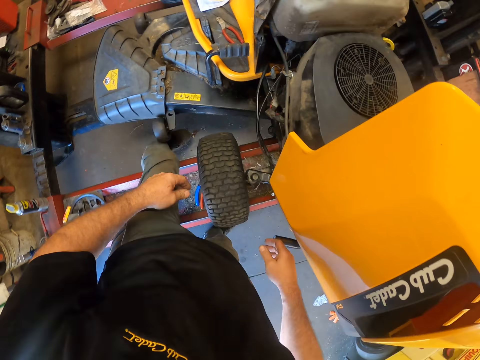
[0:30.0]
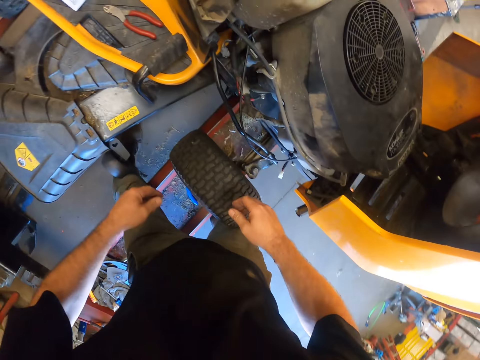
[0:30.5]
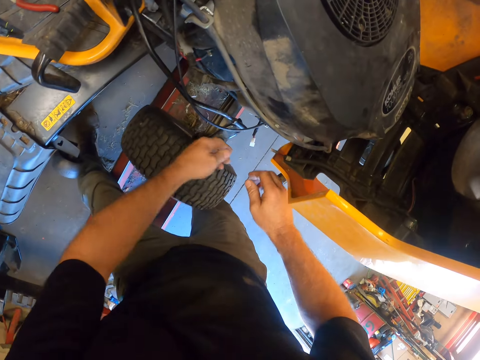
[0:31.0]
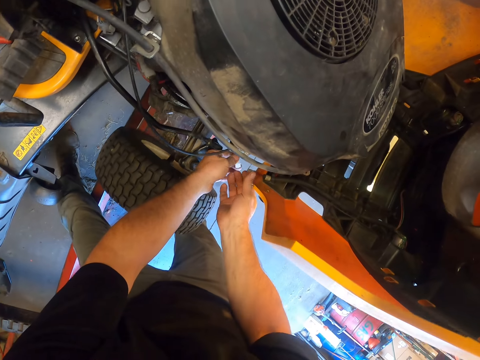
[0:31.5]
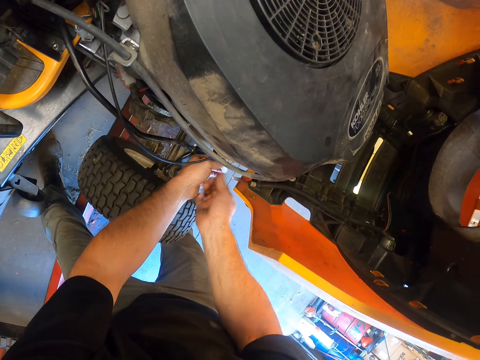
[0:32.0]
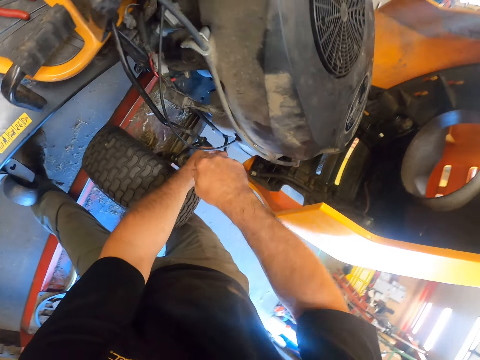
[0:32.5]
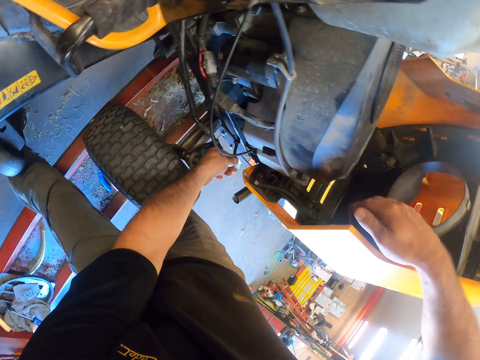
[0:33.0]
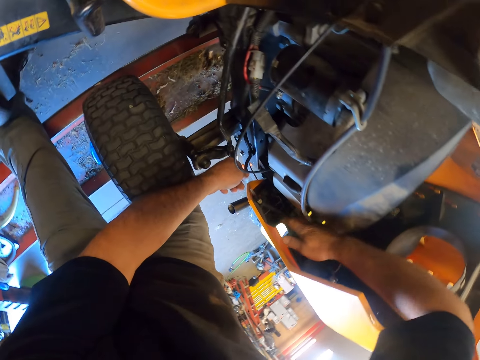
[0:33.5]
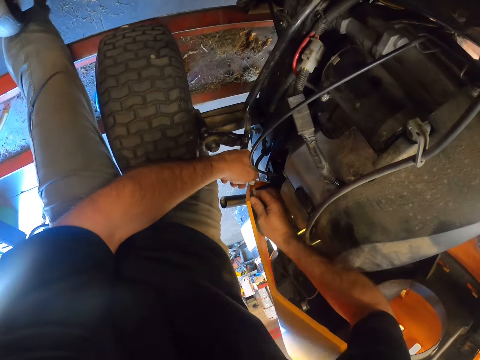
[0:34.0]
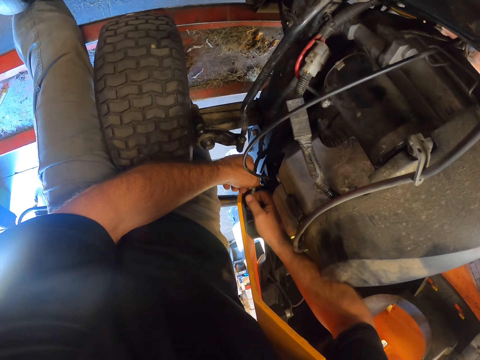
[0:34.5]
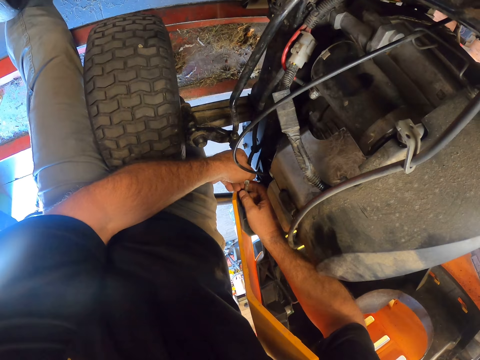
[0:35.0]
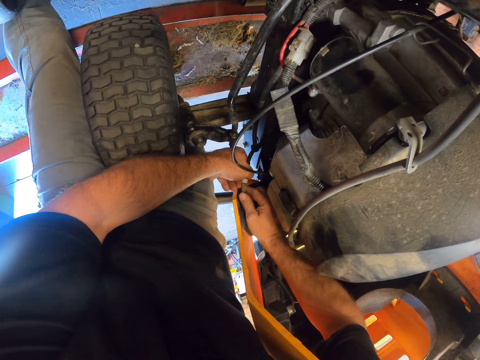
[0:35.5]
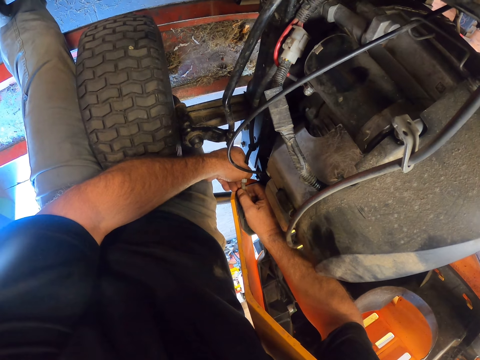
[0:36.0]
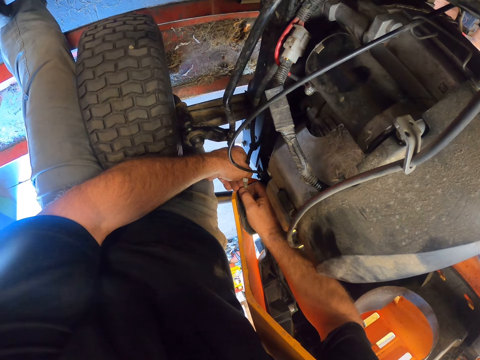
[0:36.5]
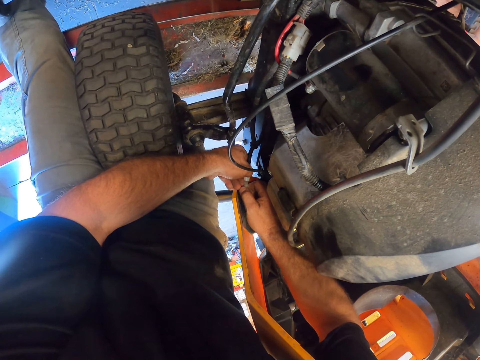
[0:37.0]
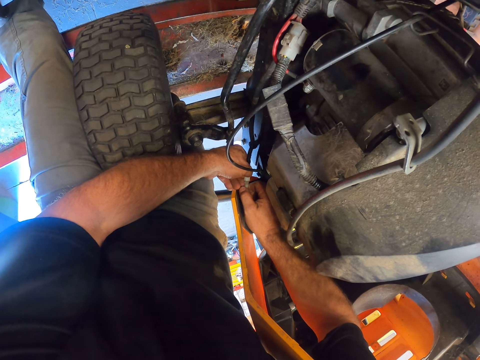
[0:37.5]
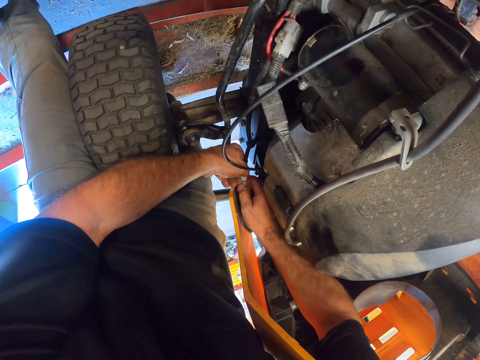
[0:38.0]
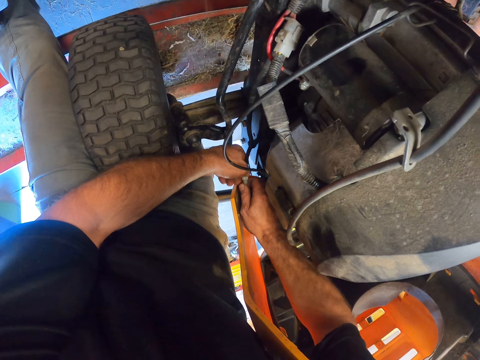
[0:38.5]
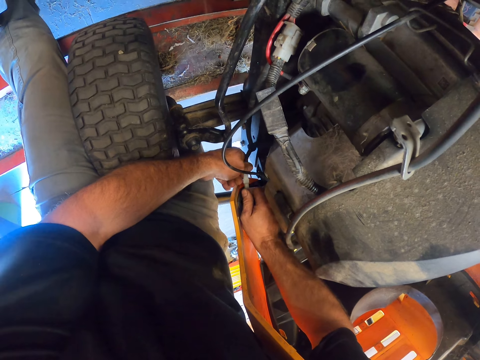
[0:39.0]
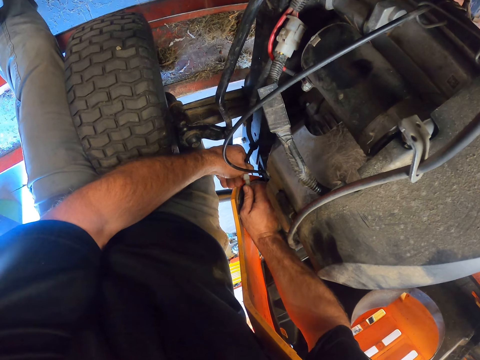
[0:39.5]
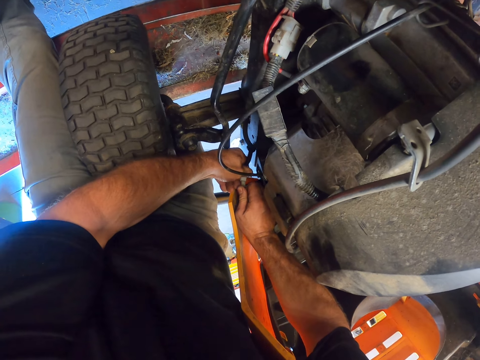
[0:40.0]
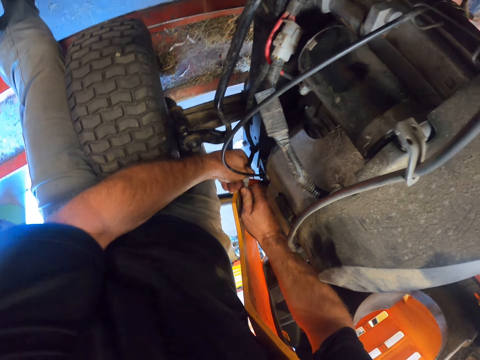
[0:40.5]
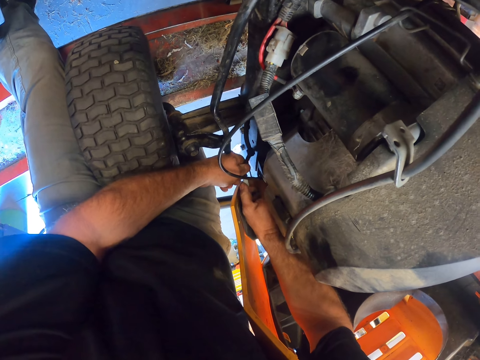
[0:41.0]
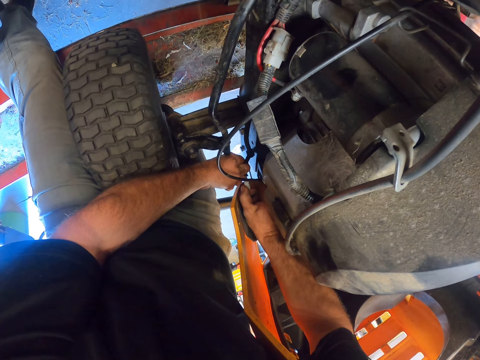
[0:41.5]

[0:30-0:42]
The camera wearer fixes cables of the lawn mower with his hands. He joins together the Cub Cadet cables.

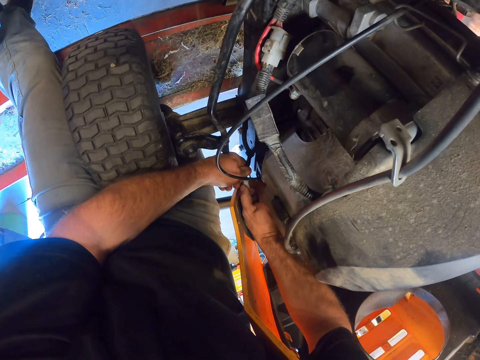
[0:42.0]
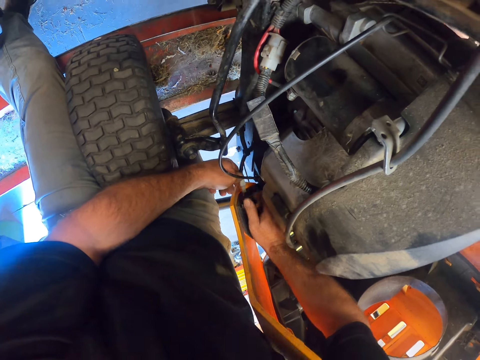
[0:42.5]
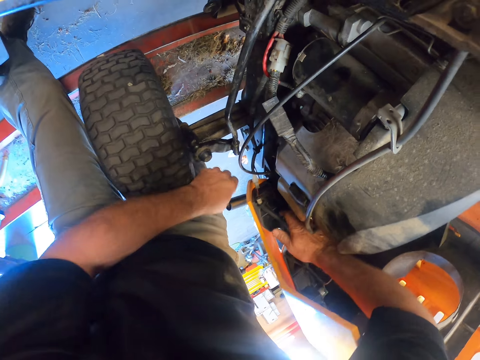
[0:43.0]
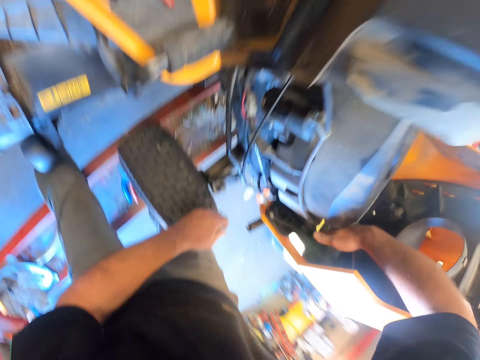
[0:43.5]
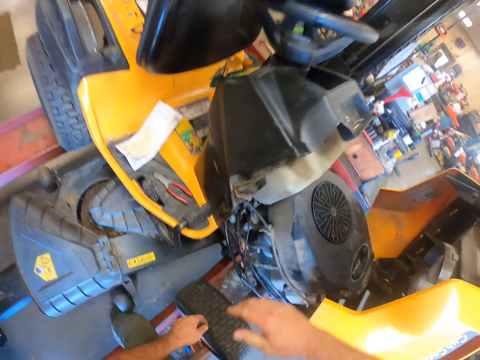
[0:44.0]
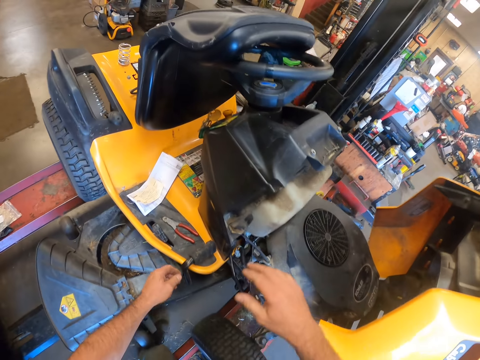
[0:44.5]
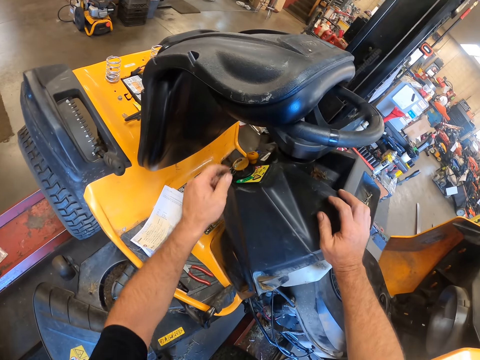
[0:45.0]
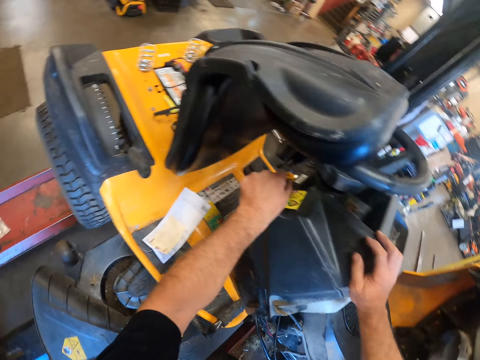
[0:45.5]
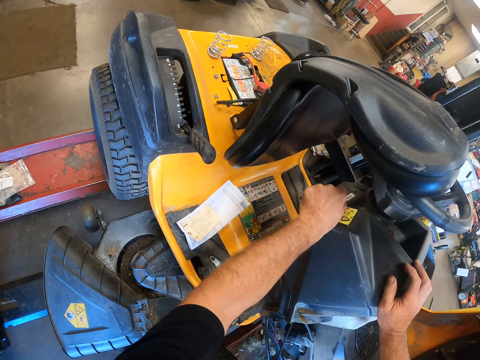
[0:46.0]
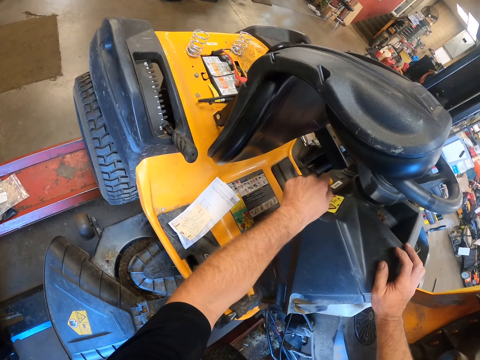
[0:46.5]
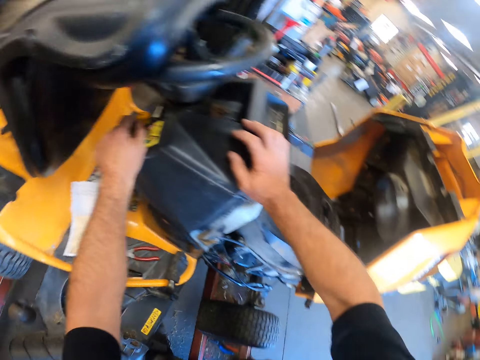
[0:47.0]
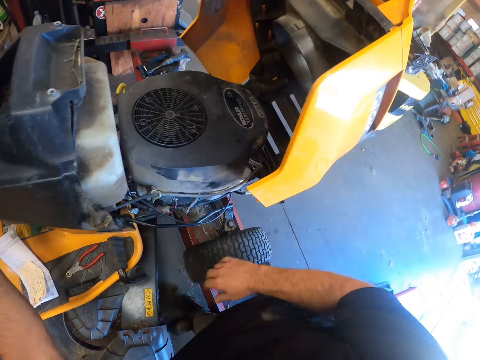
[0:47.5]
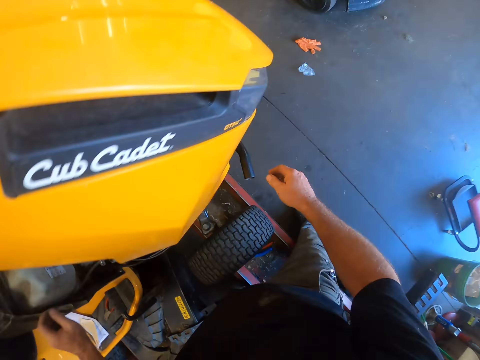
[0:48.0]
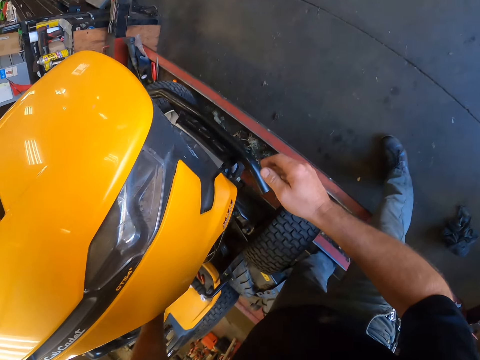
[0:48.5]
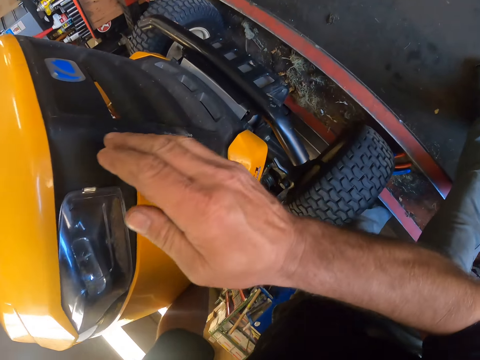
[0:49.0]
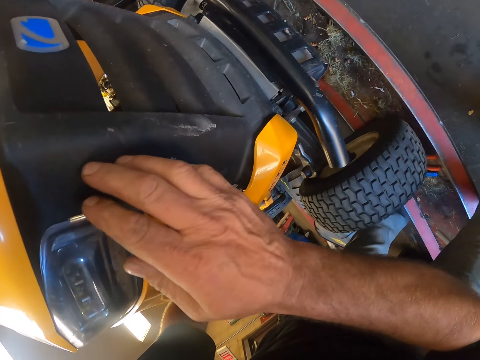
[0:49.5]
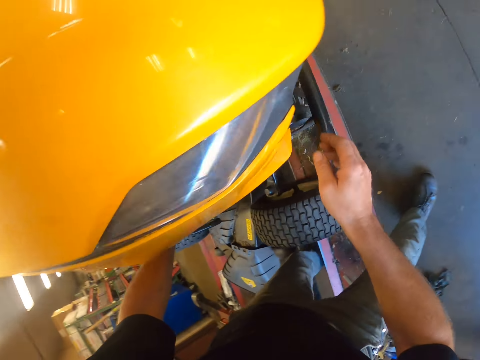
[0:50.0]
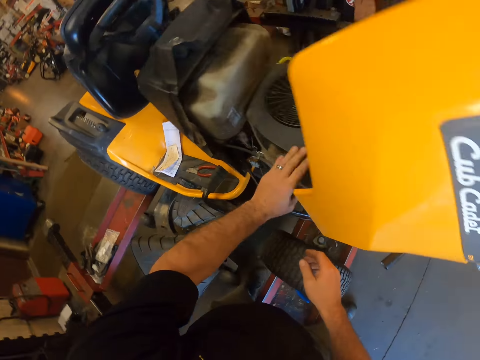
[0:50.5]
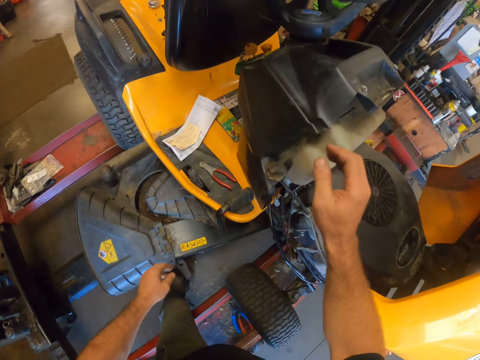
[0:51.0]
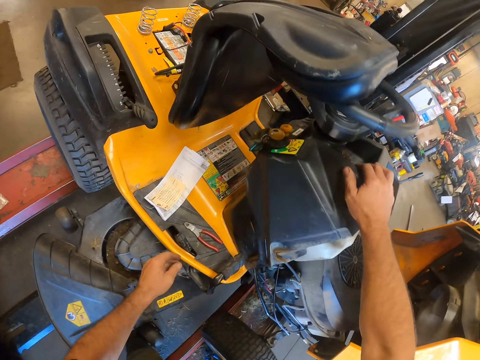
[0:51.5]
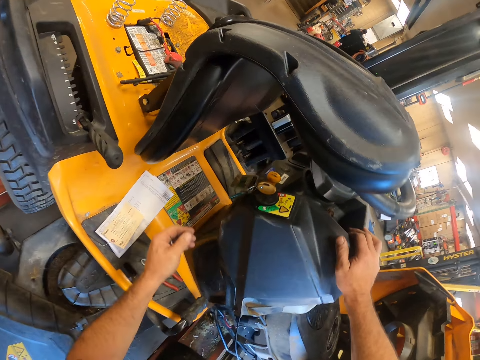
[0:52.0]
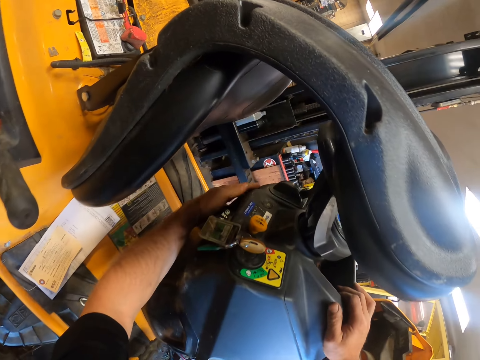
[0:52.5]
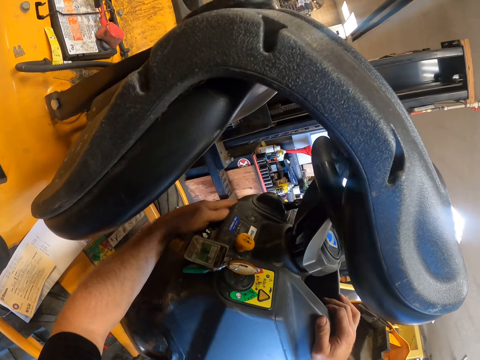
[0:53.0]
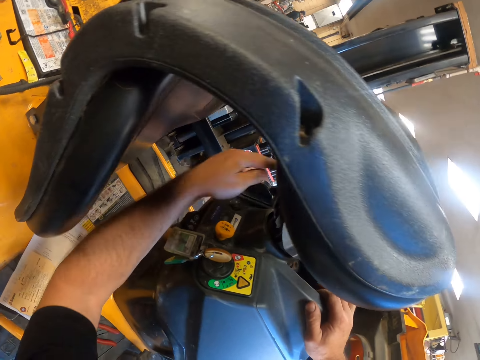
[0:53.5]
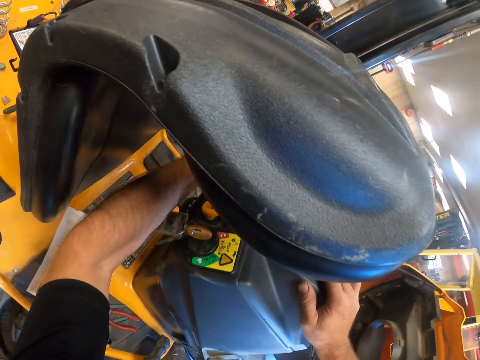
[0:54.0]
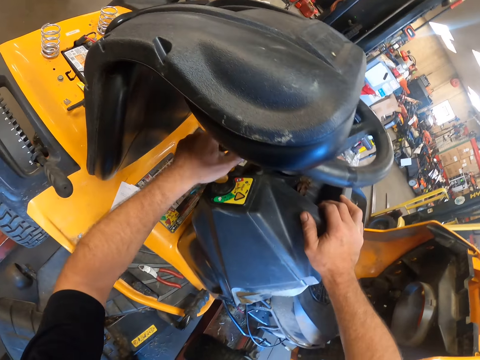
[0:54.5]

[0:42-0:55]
The camera wearer places his right hand on the lawn mower. He adjusts a key of the lawn mower with his left hand. He removes his right hand from the lawn mower. He touches the light area of the engine cover with his right hand. He looks at the Cub Cadet. He places his right hand on the lawn mower. He searches the steering area of the lawn mower with his left hand. He touches the Cub Cadet parts.

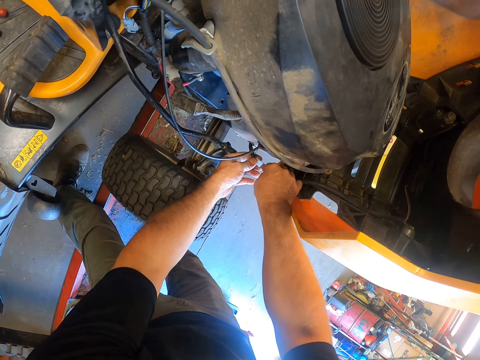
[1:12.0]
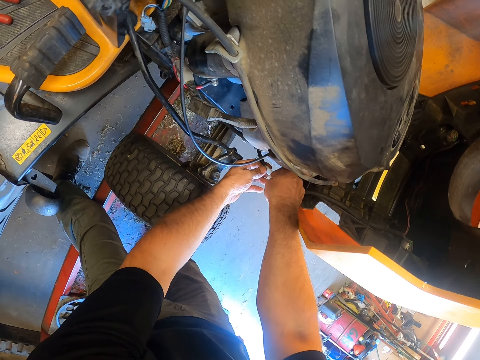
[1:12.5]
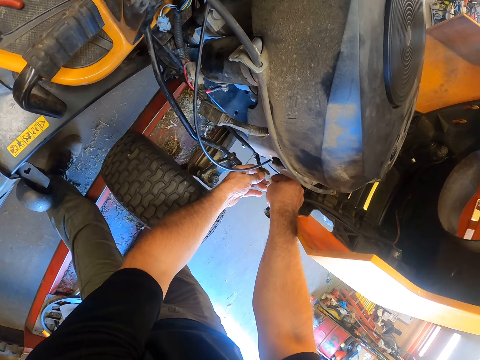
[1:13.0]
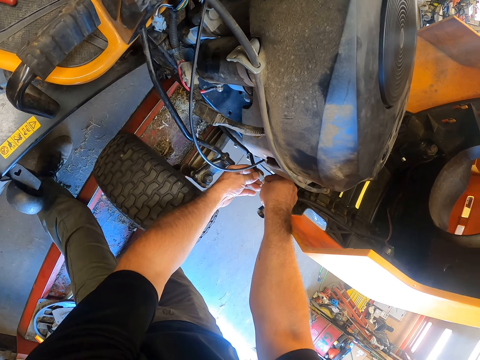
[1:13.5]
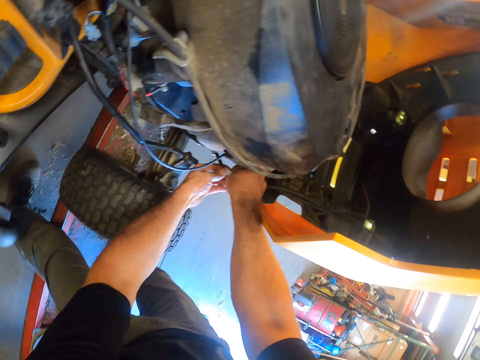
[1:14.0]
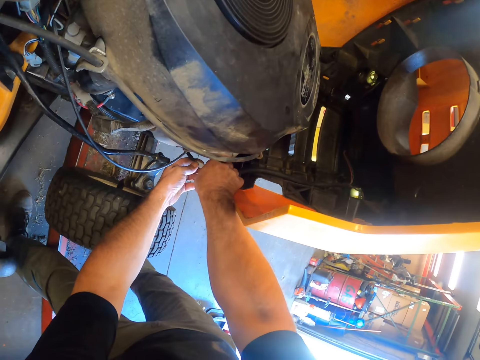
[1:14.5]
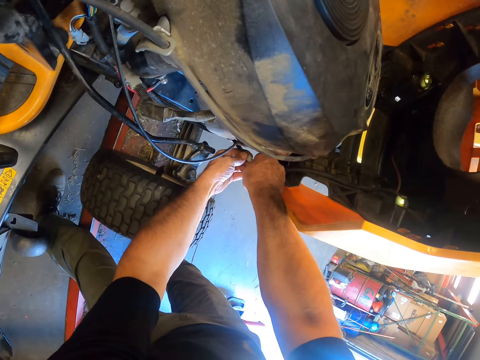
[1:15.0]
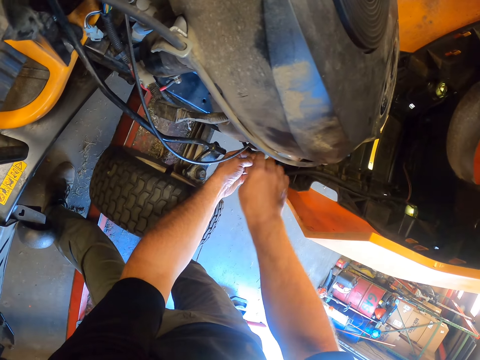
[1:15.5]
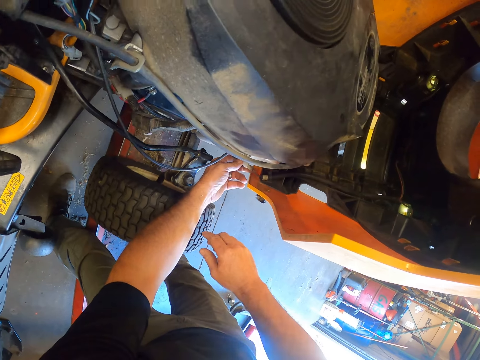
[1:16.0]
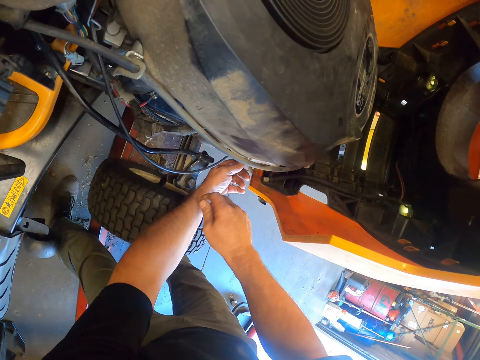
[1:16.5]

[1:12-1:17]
The camera wearer joins the Cub Cadet cables.
